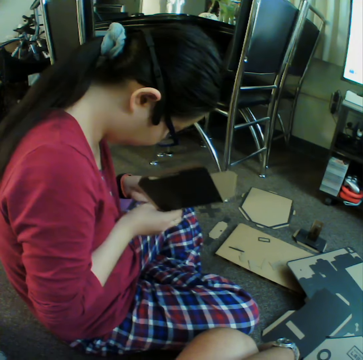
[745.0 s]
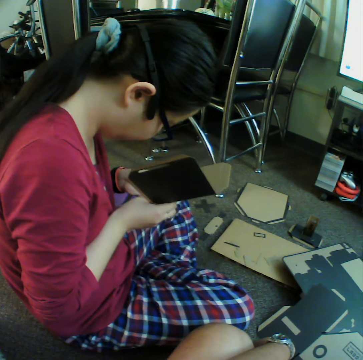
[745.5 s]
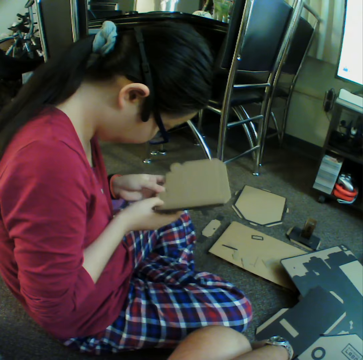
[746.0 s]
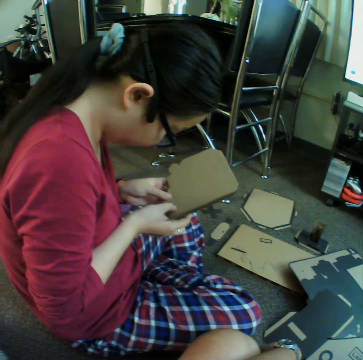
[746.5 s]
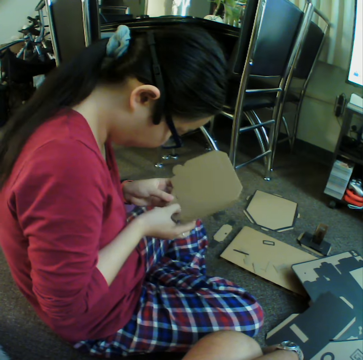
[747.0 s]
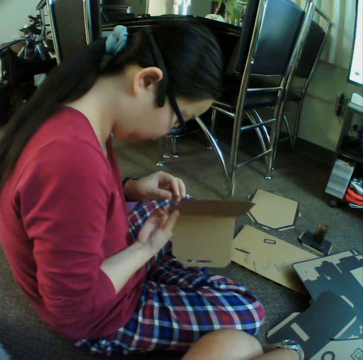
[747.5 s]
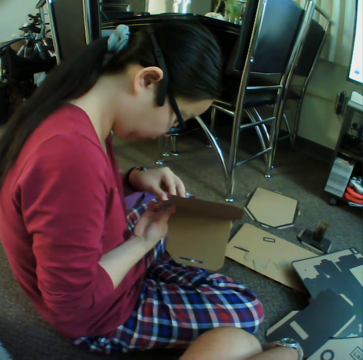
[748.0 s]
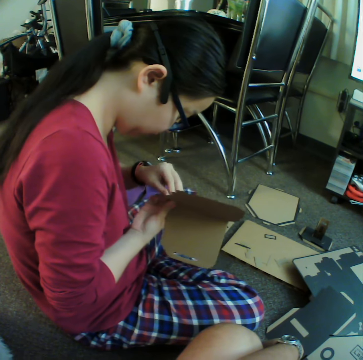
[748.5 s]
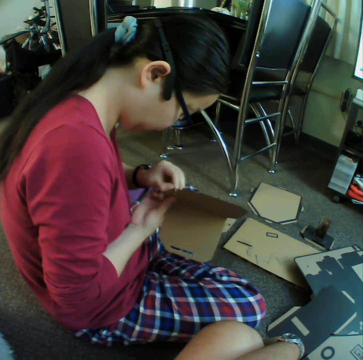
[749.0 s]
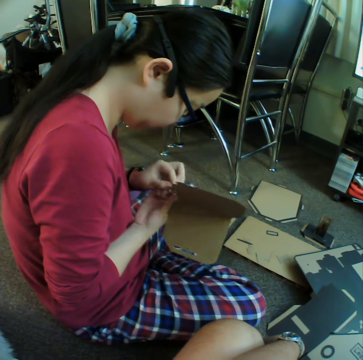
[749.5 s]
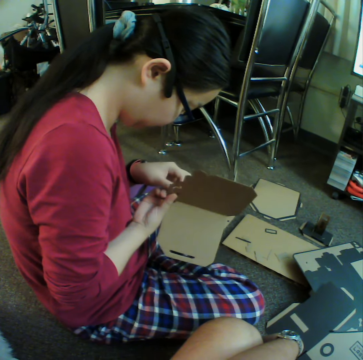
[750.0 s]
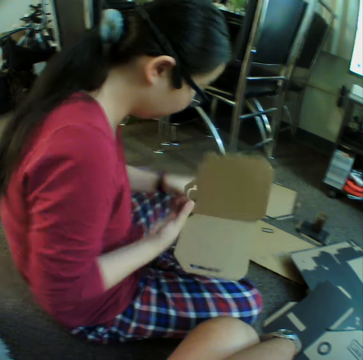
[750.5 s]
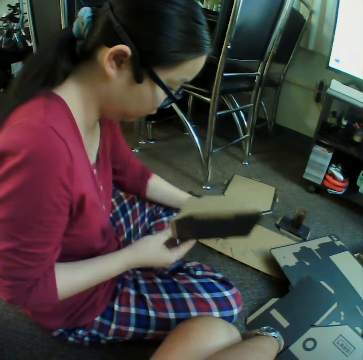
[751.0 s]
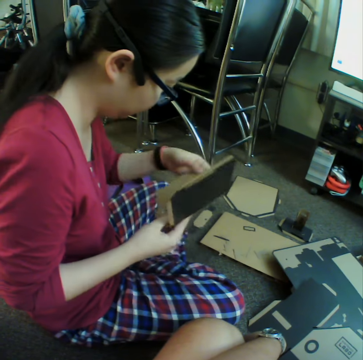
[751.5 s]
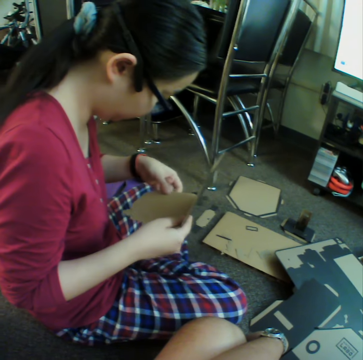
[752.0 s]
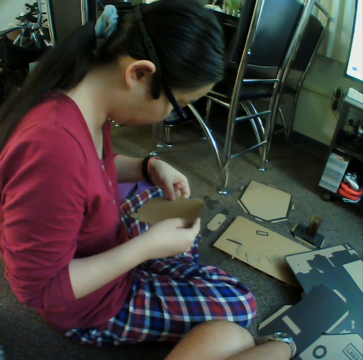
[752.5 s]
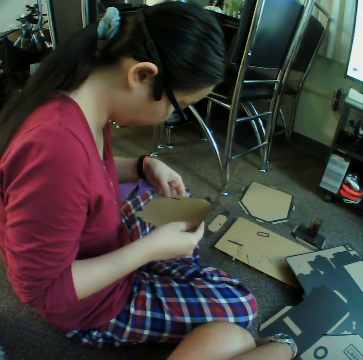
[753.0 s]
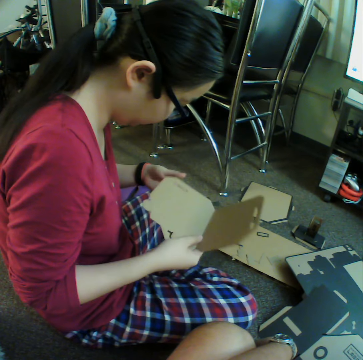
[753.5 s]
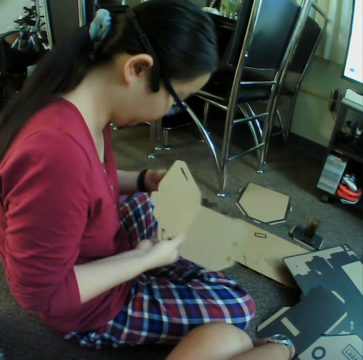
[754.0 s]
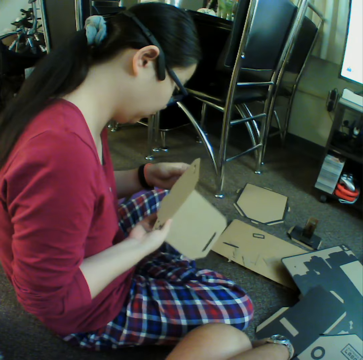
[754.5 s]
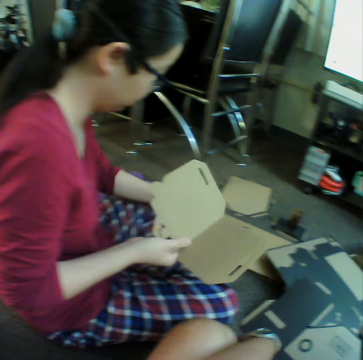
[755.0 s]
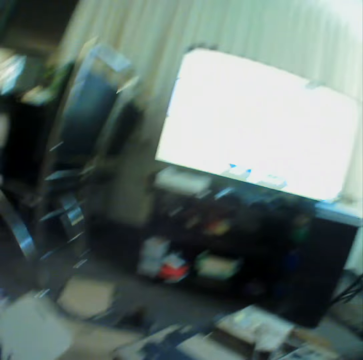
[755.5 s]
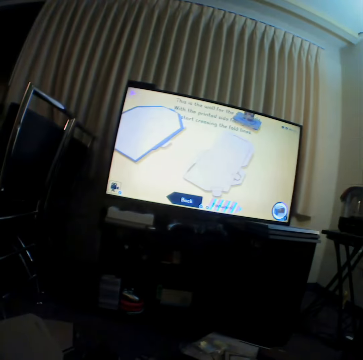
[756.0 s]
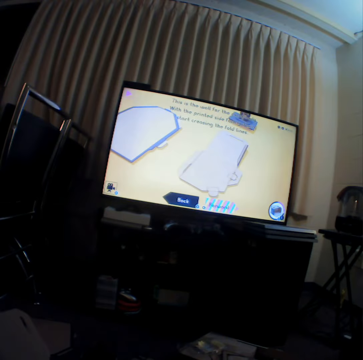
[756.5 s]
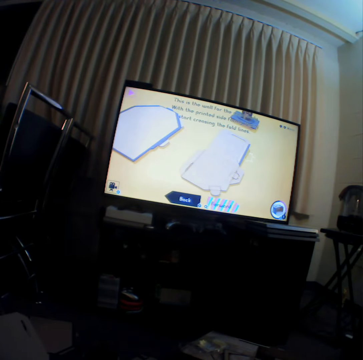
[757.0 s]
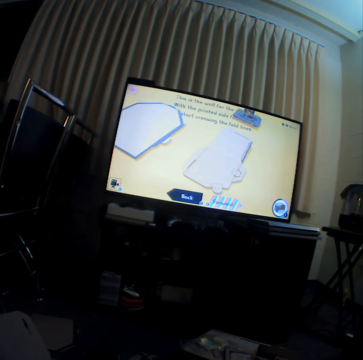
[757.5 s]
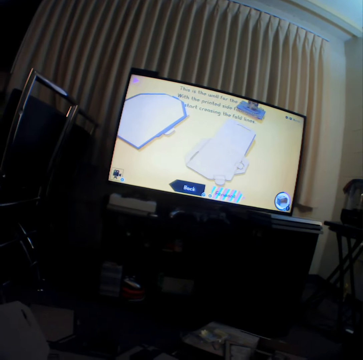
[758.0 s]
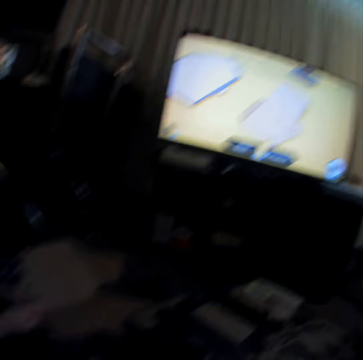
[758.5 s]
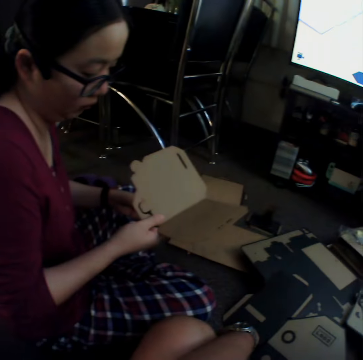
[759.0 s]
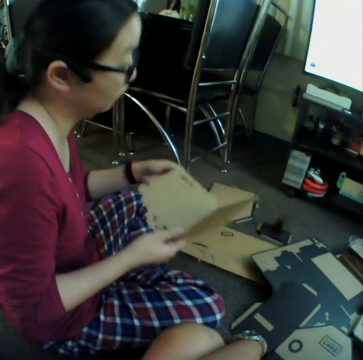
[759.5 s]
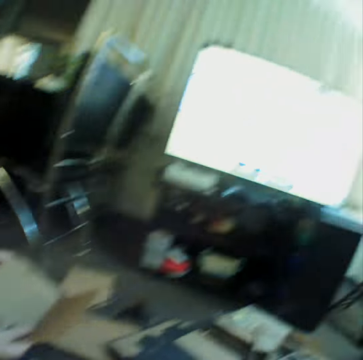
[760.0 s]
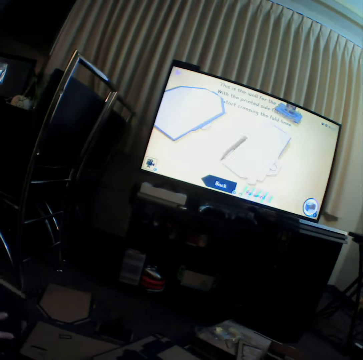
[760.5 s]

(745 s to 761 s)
A woman presses a craft material and pokes through a piece of box. She throws down a piece of box. She pokes through a piece of box and presses a craft material. She throws down a piece of box. The camera wearer looks at the television.

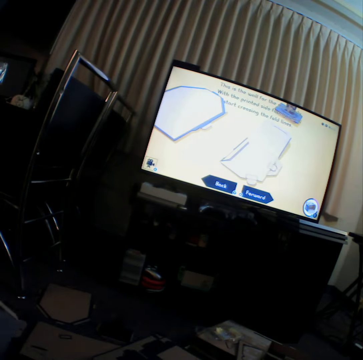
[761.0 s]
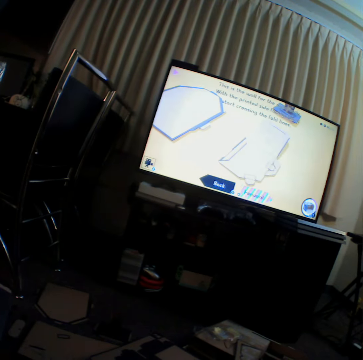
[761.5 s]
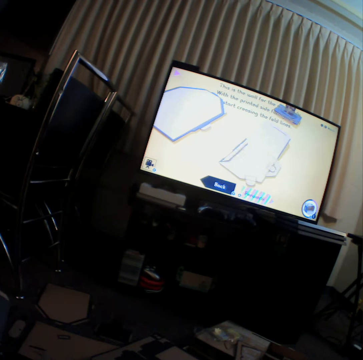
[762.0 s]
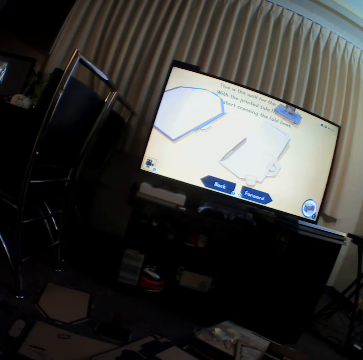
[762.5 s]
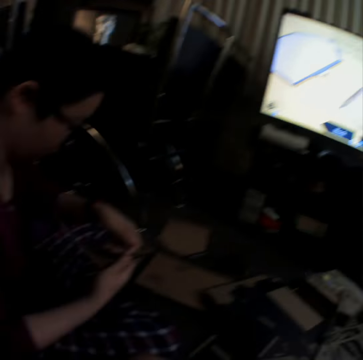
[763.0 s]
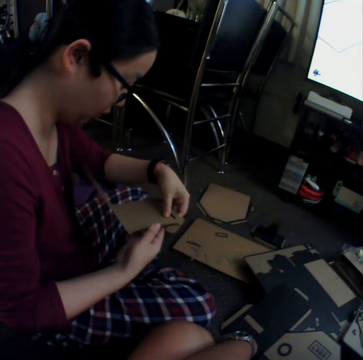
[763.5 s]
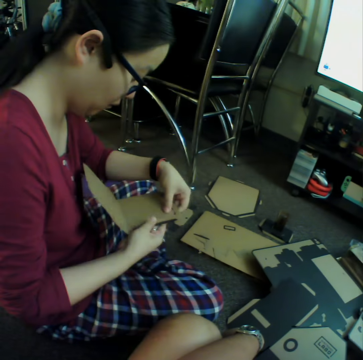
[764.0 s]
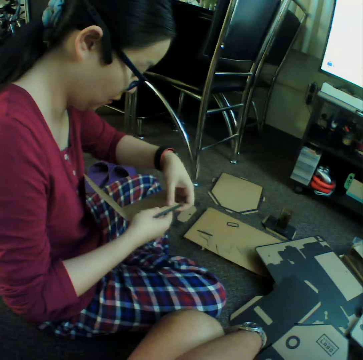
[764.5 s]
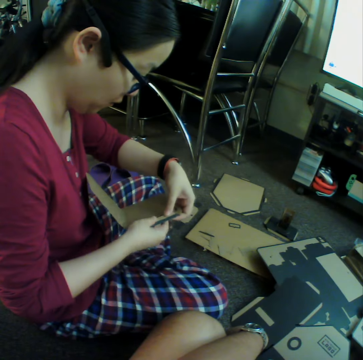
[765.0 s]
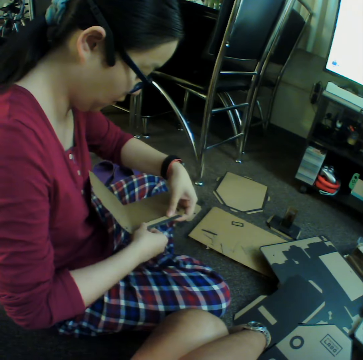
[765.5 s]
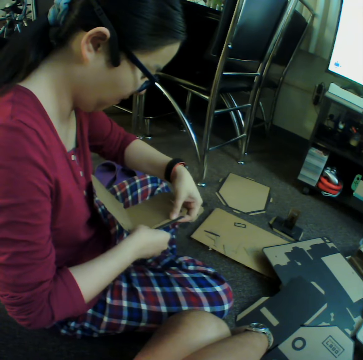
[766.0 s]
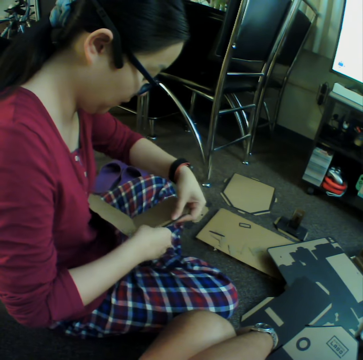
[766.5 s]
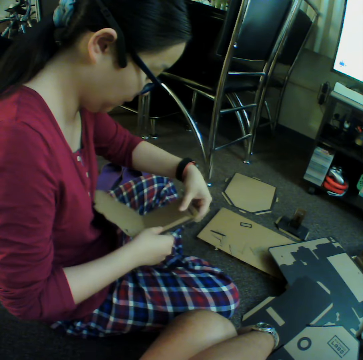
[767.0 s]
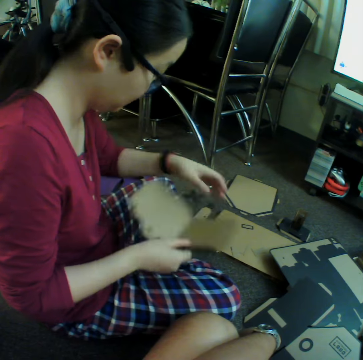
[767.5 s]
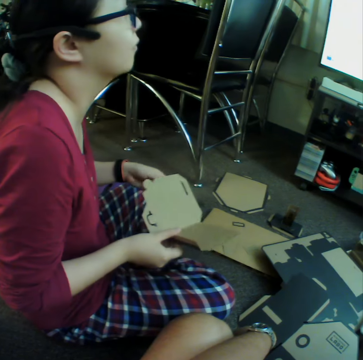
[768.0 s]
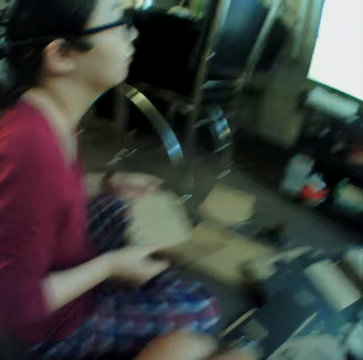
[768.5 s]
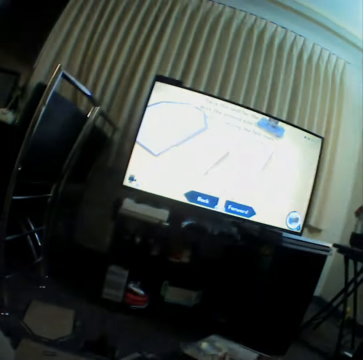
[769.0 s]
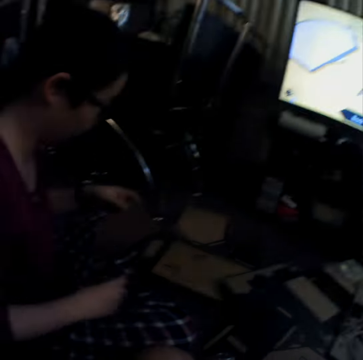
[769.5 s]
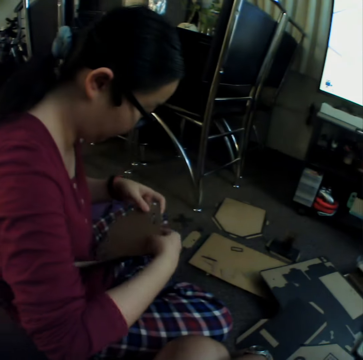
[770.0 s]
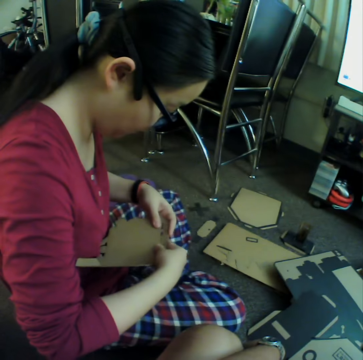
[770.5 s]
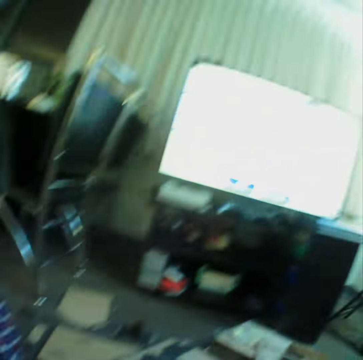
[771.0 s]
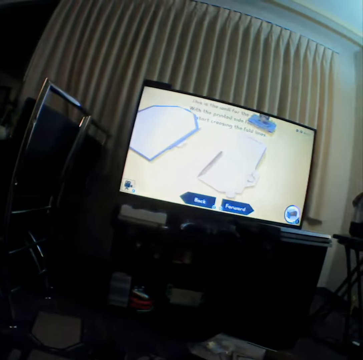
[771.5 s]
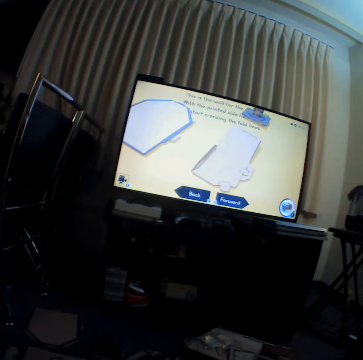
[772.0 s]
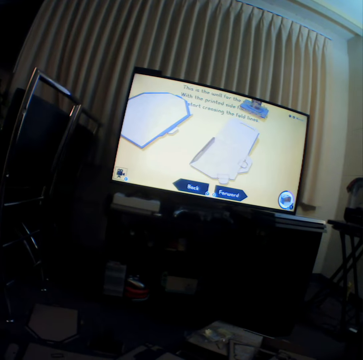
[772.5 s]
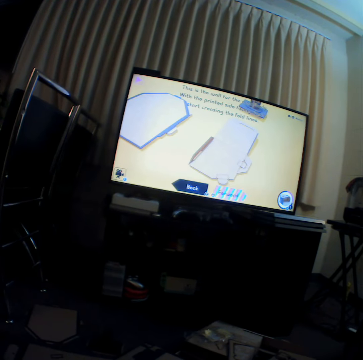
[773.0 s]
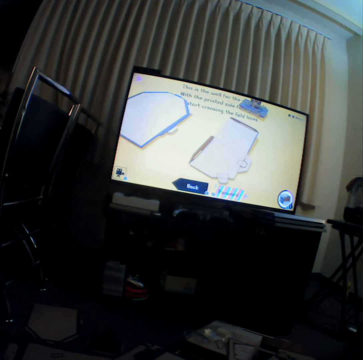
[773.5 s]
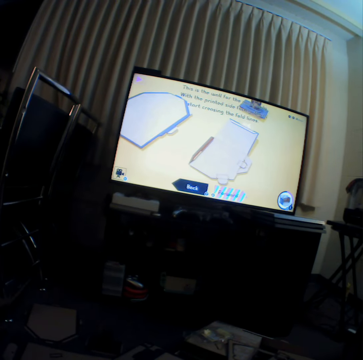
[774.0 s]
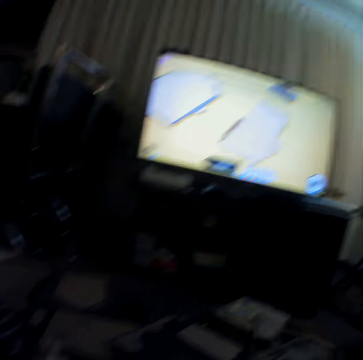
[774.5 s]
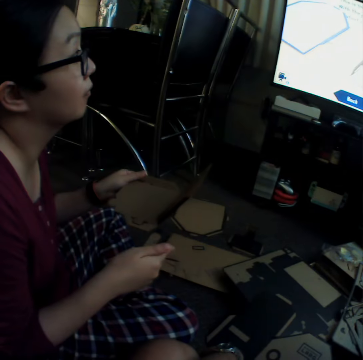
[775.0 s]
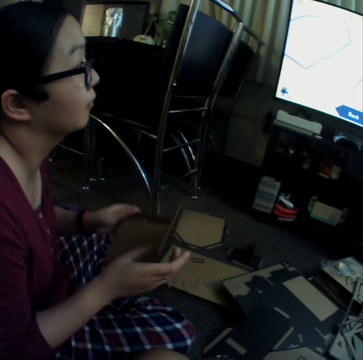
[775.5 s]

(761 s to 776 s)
A woman pokes through a piece of box and curves craft material. She folds a piece of box. The camera wearer watches television.

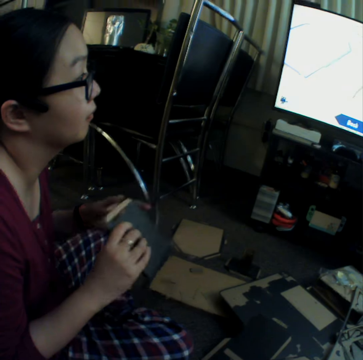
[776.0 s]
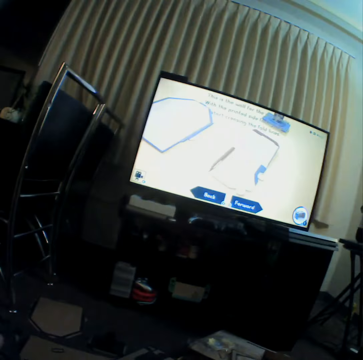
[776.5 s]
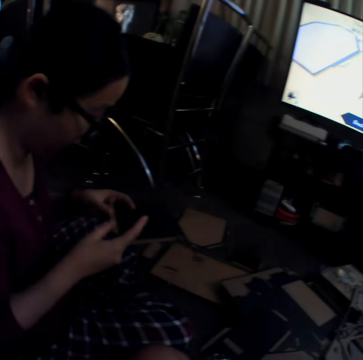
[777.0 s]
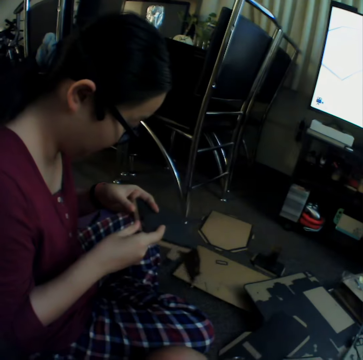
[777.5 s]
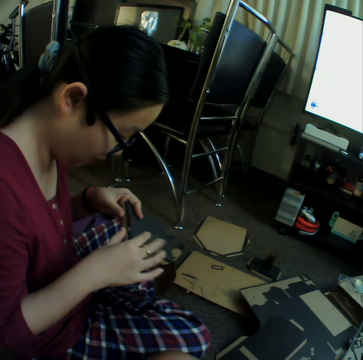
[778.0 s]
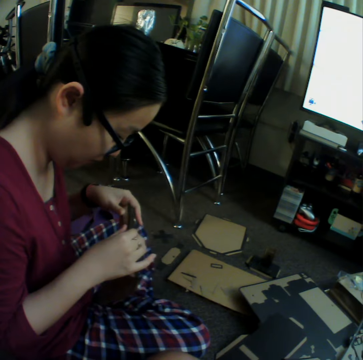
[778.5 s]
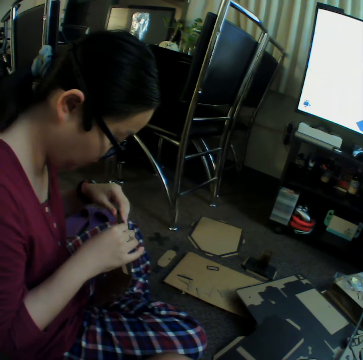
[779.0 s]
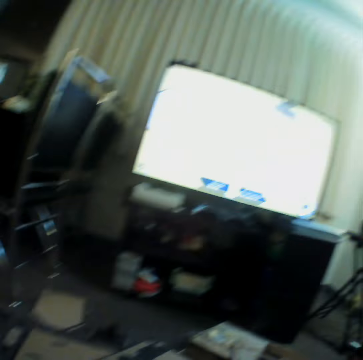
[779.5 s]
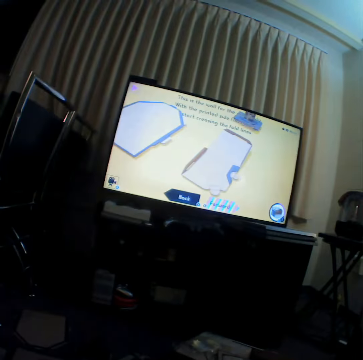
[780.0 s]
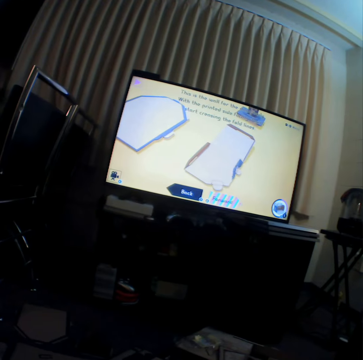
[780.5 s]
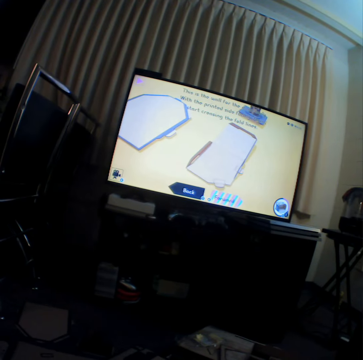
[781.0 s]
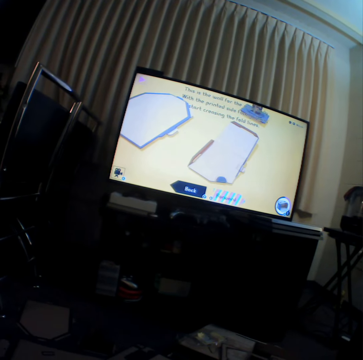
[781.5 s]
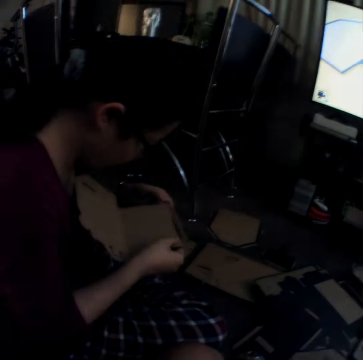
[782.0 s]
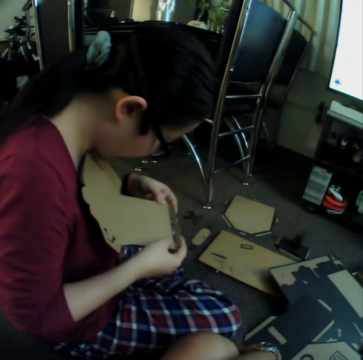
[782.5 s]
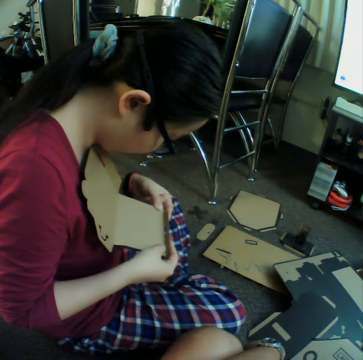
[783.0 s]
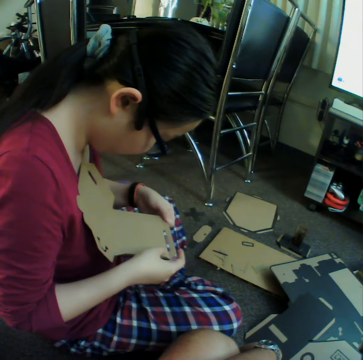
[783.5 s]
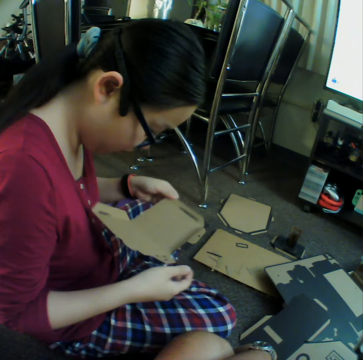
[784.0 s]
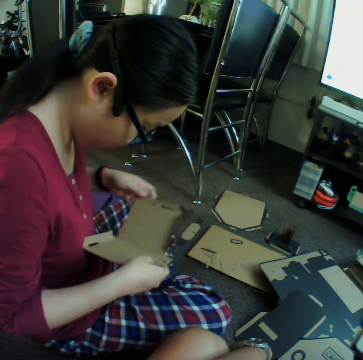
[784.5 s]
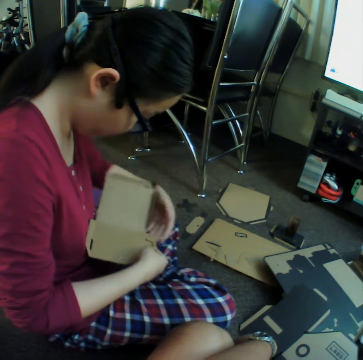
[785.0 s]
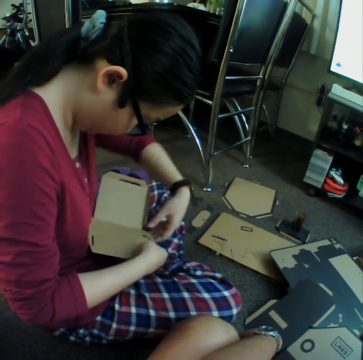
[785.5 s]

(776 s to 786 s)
A woman curves craft material. The camera wearer watches television. The woman curves the craft material.
